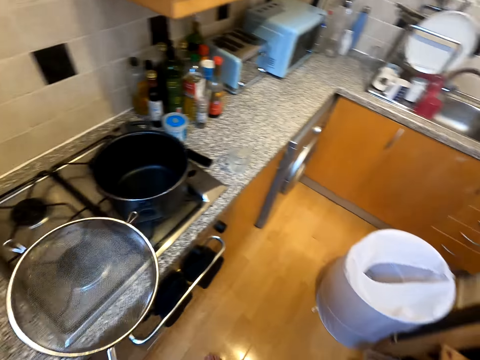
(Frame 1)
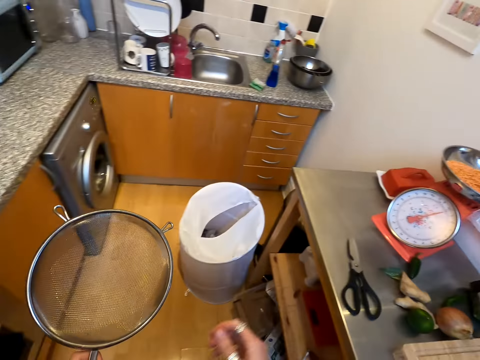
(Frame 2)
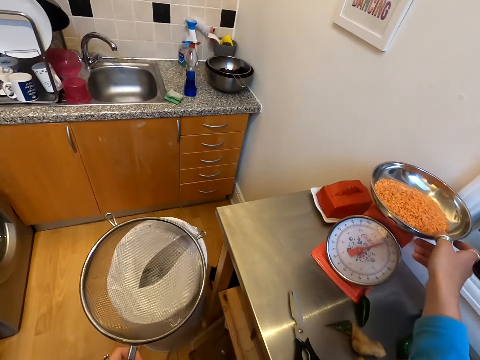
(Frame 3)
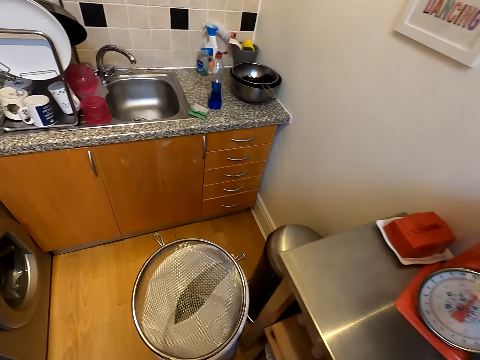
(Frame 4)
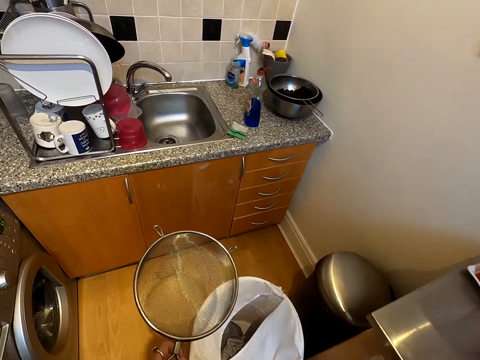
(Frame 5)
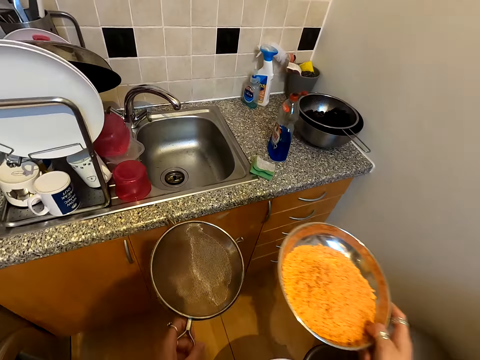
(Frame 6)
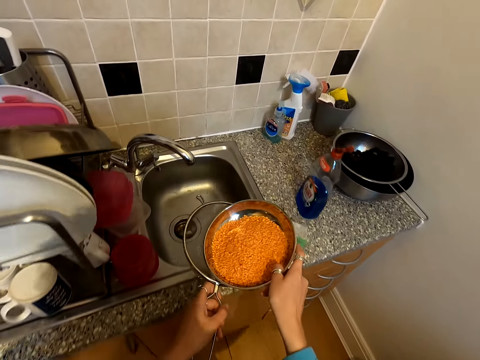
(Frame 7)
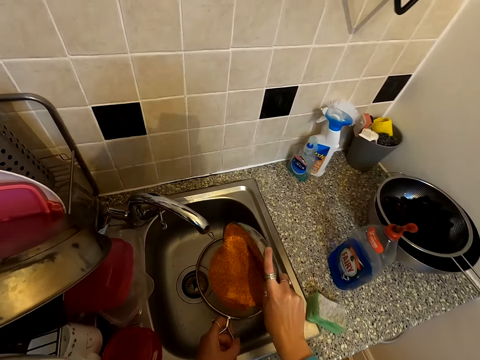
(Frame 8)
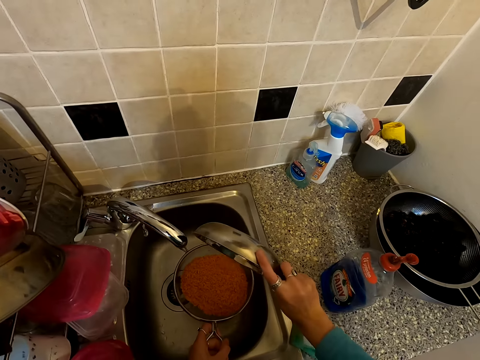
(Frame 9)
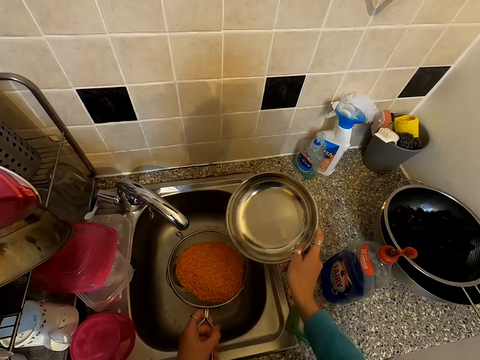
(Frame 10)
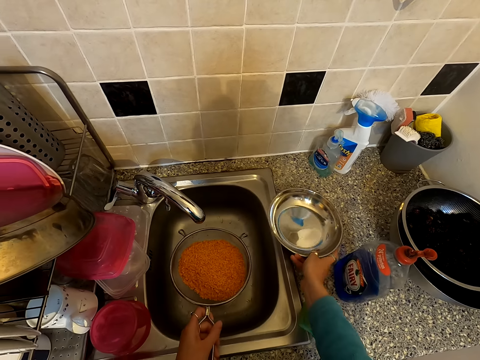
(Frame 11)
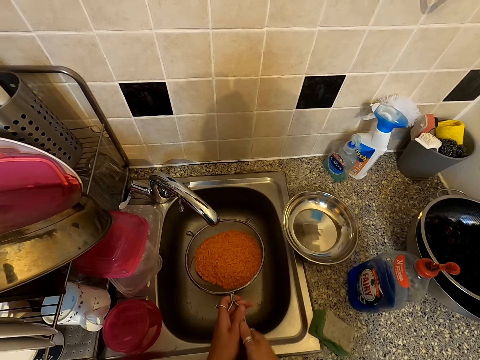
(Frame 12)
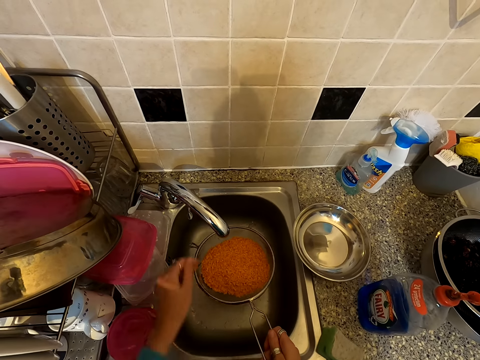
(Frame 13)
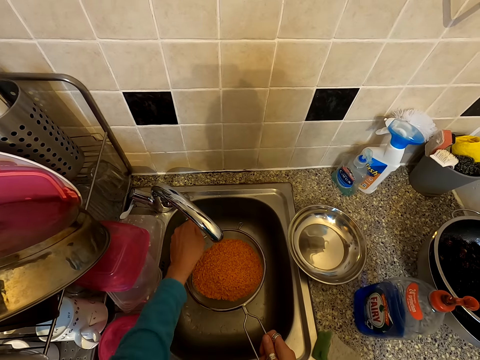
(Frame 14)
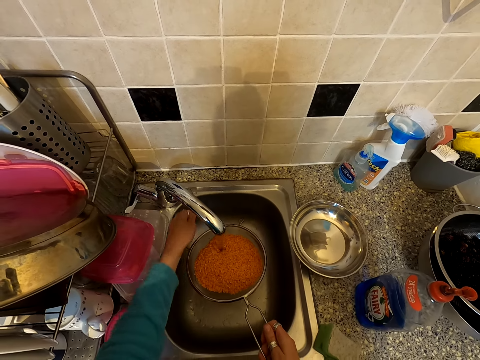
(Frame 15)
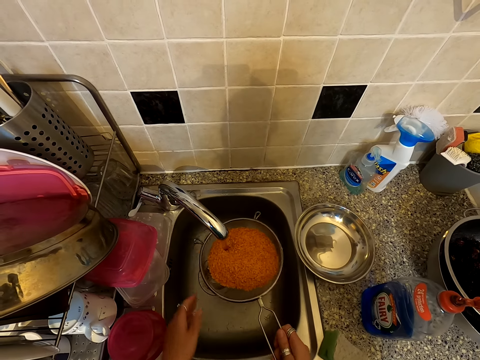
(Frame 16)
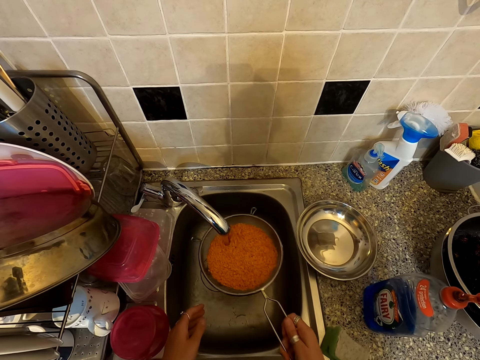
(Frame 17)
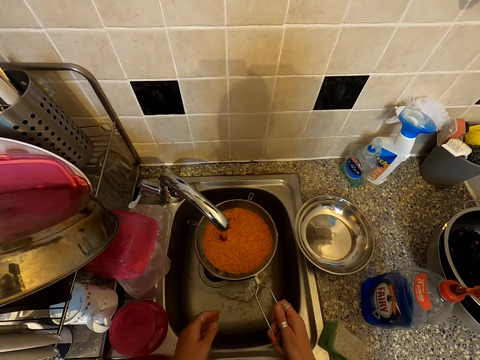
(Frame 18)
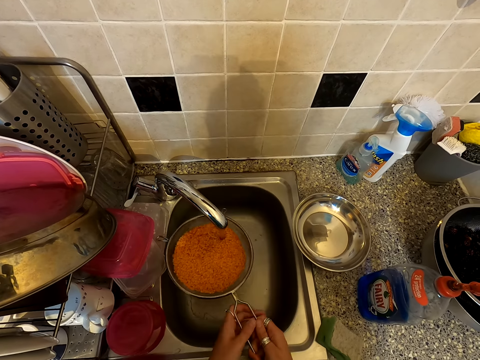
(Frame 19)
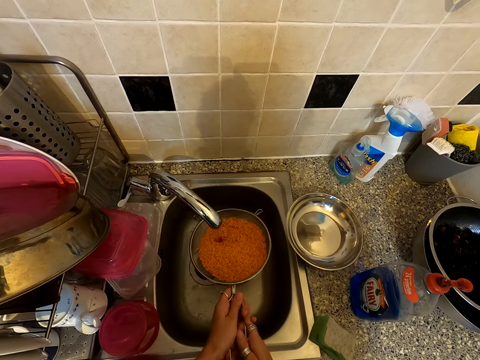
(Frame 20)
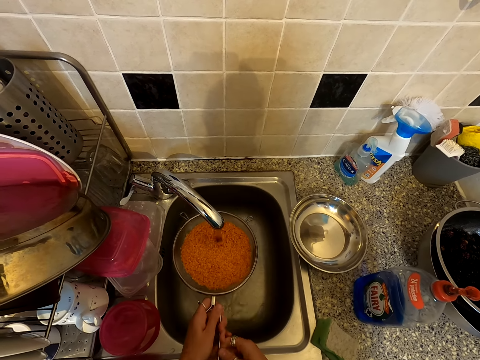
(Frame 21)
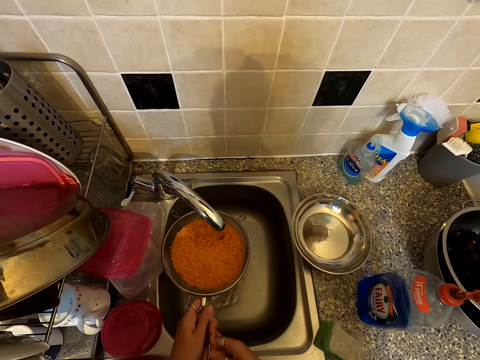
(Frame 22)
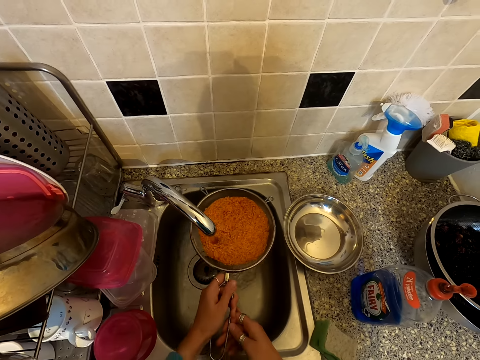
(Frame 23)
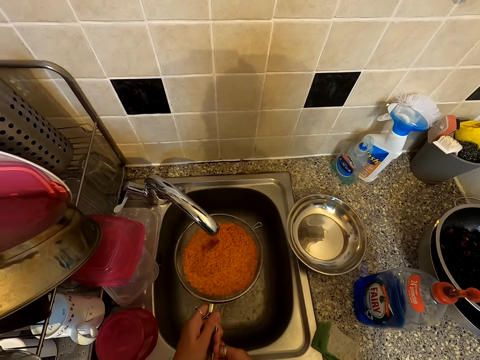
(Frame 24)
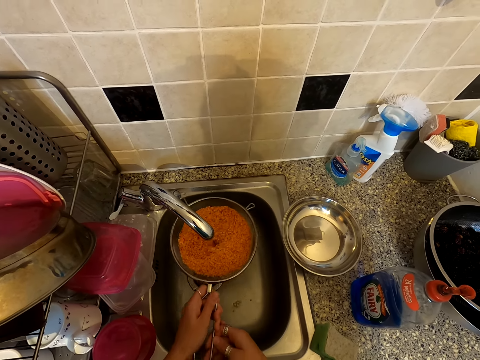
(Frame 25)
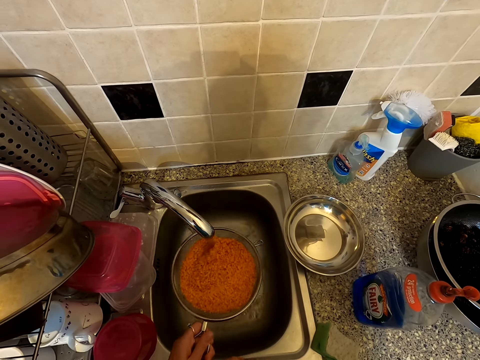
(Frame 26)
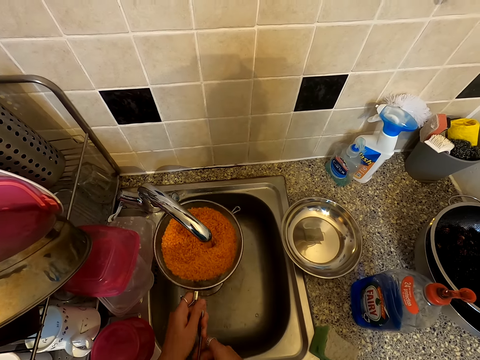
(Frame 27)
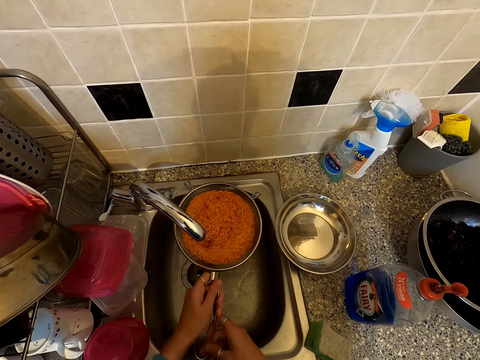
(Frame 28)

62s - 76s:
The camera wearer takes the sieve. They take the weighing scale bowl with lentils. They put the lentils on the sieve. They put the weighing scale bowl on the kitchen cabinet. They open a tap. They wash the lentils.

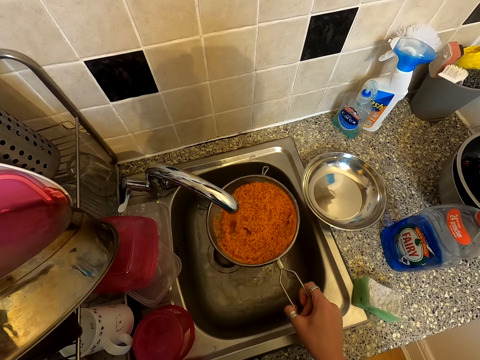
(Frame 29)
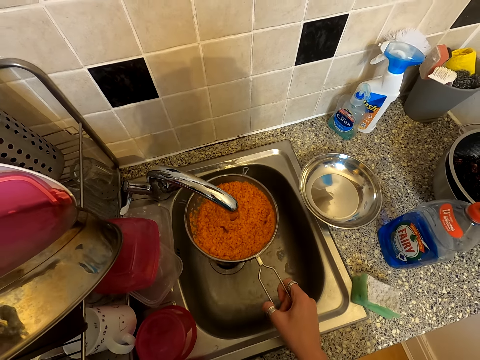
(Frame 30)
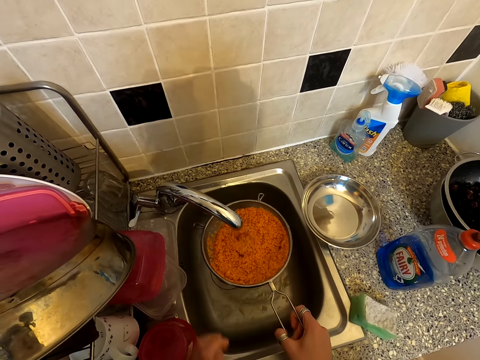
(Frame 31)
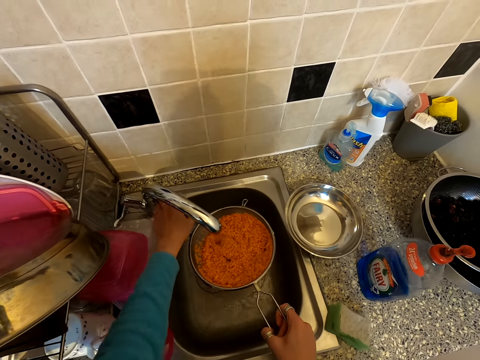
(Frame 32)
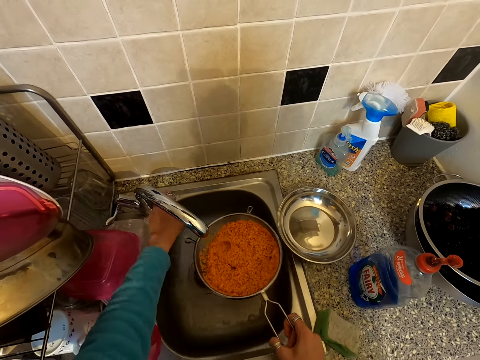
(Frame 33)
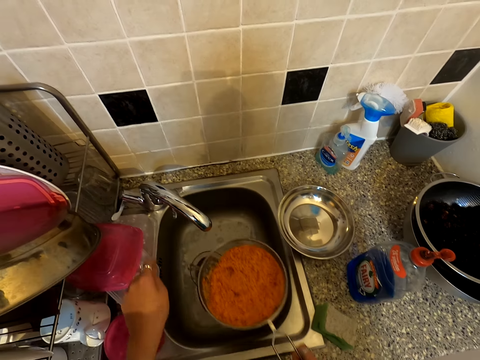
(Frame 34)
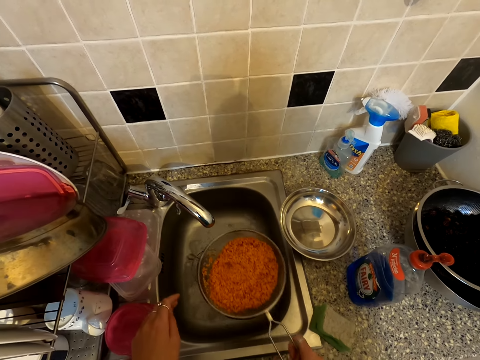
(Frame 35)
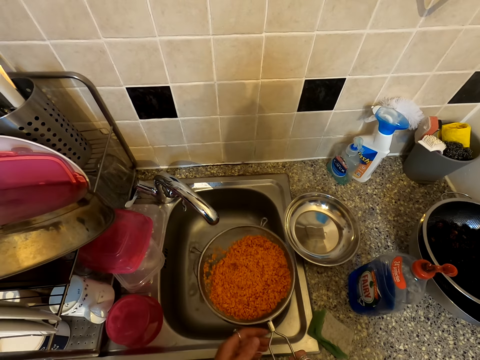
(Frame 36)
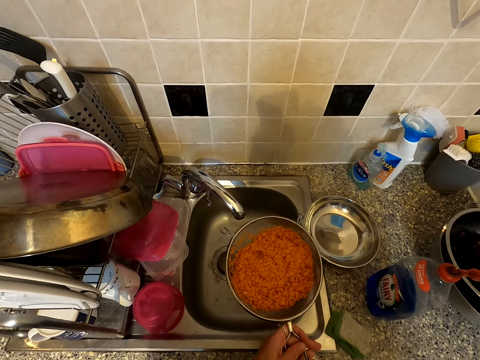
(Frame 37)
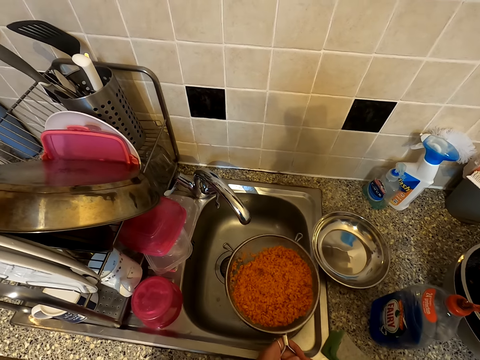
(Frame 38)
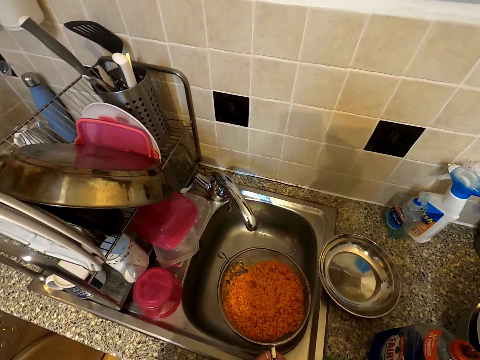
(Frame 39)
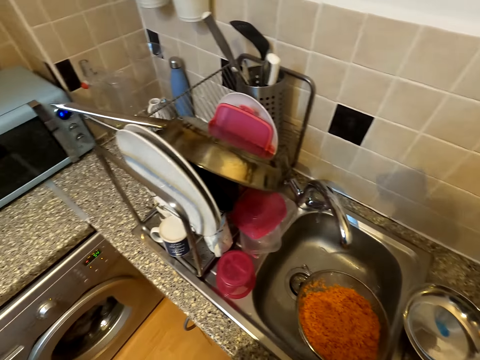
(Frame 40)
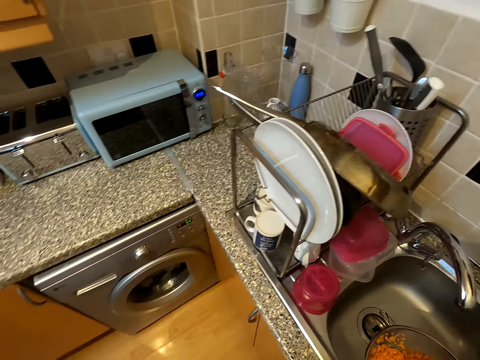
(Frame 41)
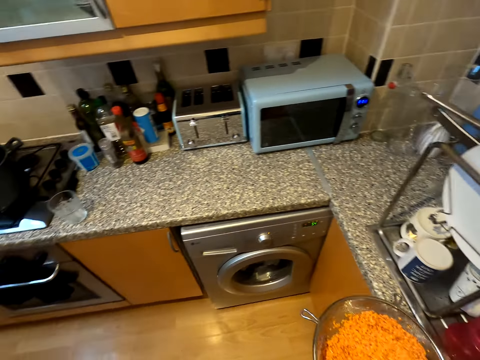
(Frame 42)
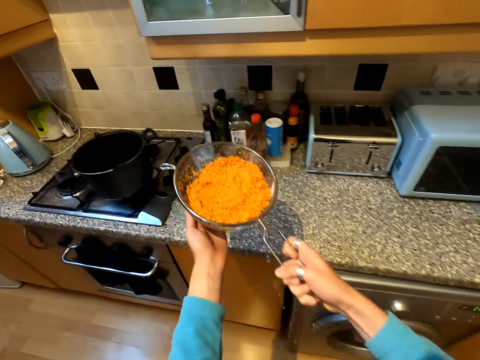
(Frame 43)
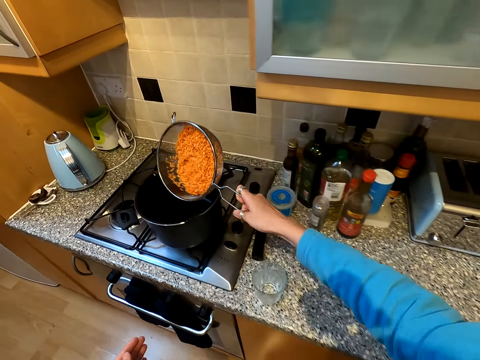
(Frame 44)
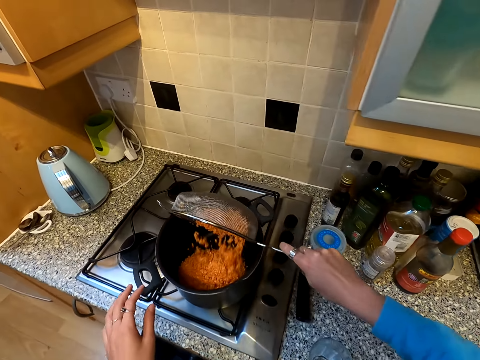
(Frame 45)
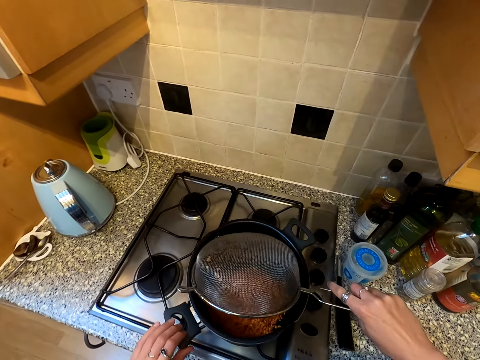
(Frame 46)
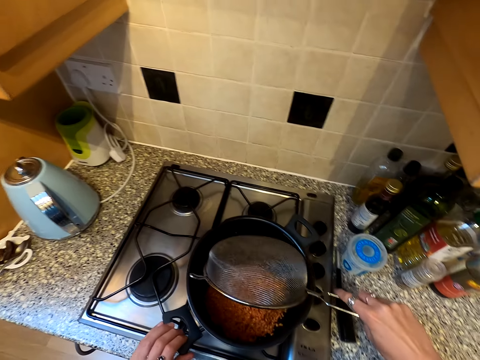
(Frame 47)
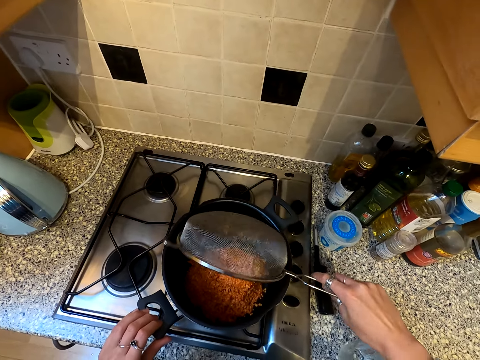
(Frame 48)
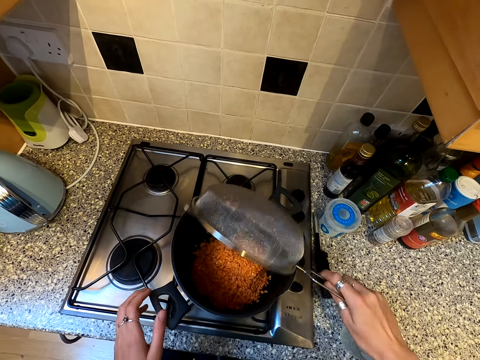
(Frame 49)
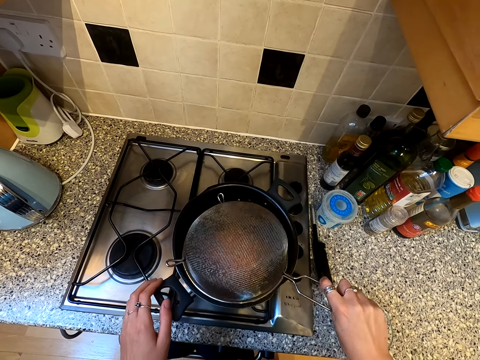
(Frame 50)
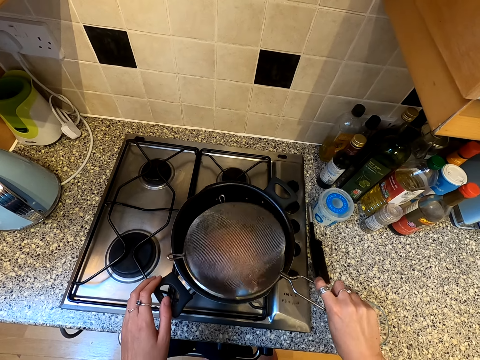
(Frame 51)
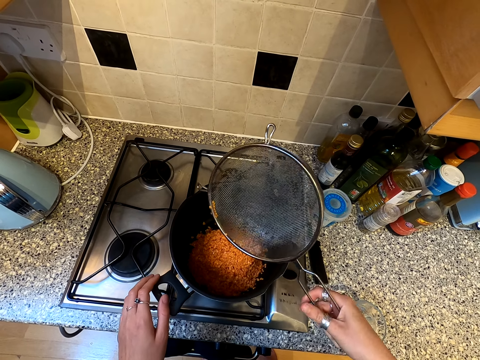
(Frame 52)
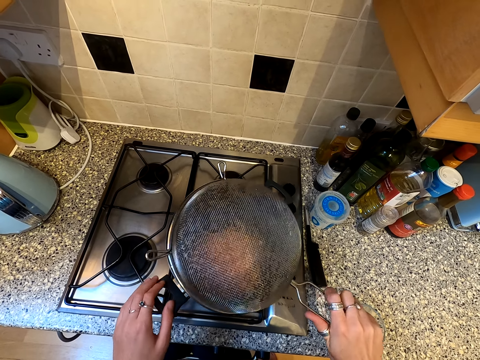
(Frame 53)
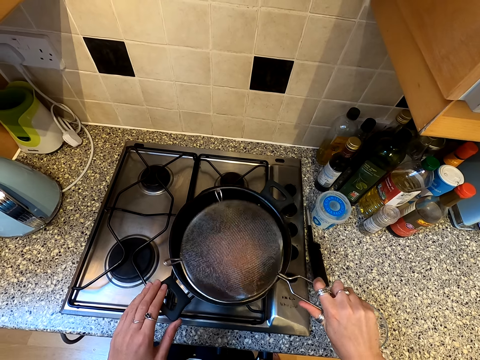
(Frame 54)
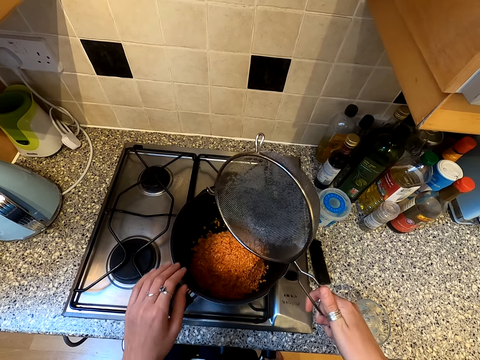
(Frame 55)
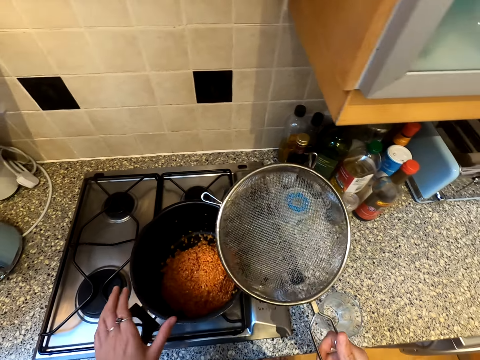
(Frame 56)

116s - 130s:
The camera wearer closes the water tap. They put the lentils in the cooking pot or saucepan. They hit the saucepan with the sieve.
